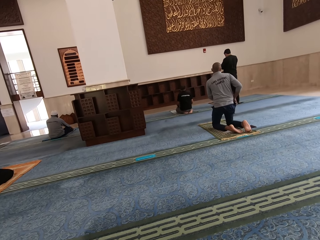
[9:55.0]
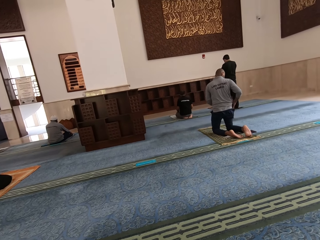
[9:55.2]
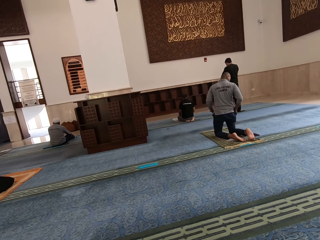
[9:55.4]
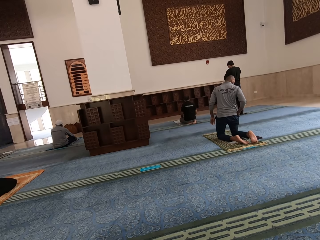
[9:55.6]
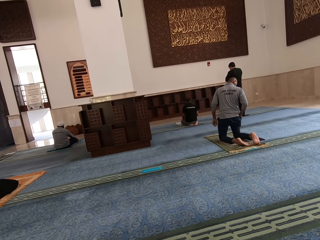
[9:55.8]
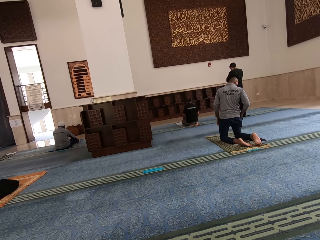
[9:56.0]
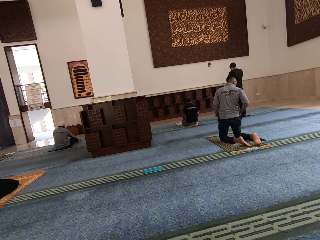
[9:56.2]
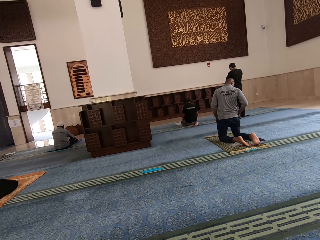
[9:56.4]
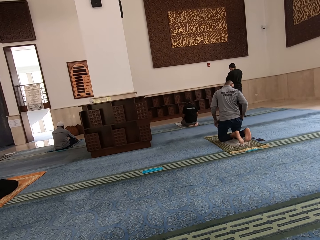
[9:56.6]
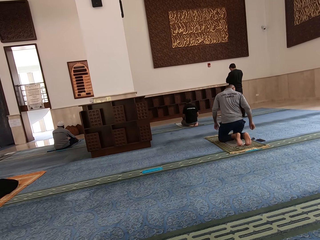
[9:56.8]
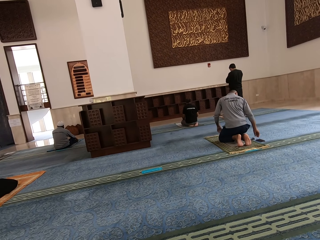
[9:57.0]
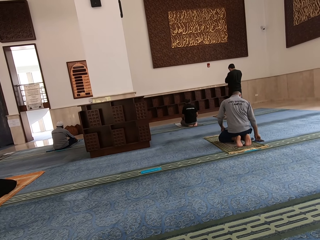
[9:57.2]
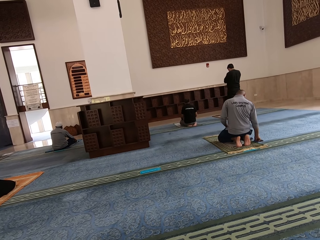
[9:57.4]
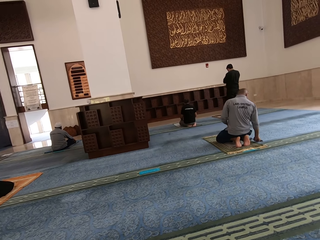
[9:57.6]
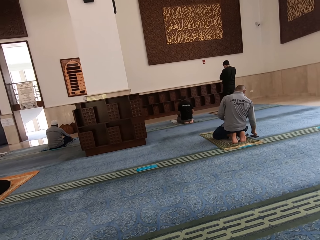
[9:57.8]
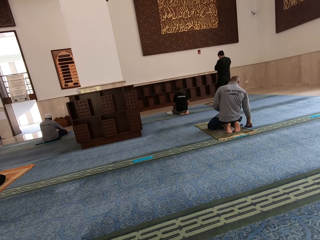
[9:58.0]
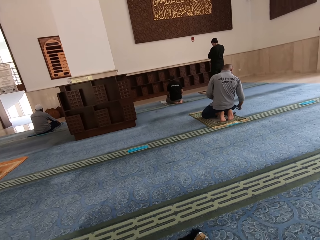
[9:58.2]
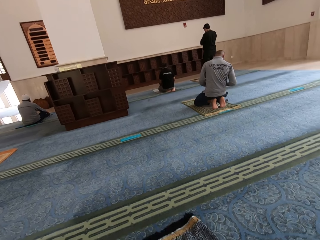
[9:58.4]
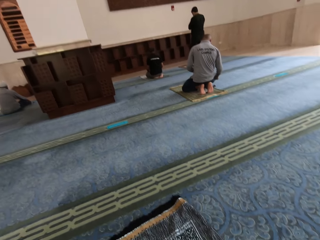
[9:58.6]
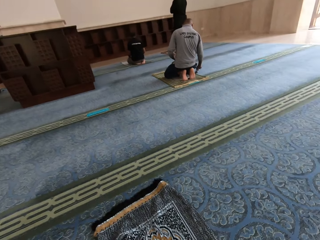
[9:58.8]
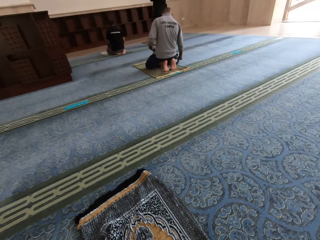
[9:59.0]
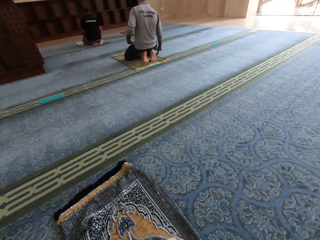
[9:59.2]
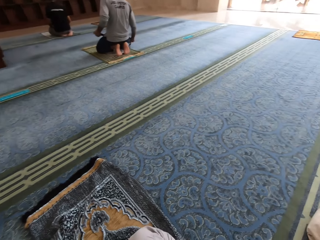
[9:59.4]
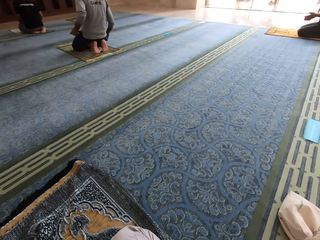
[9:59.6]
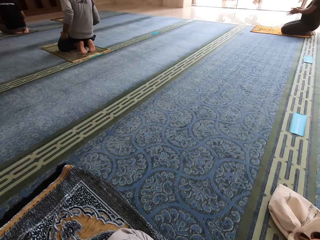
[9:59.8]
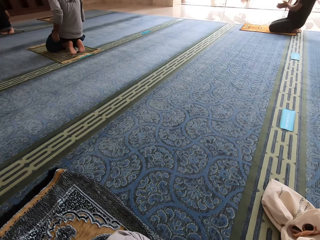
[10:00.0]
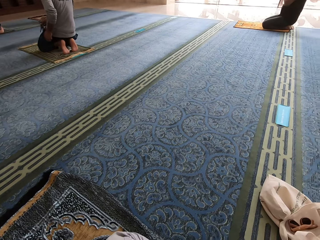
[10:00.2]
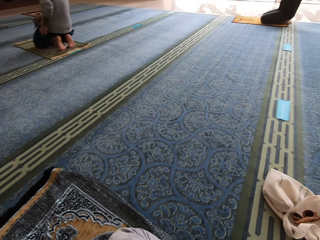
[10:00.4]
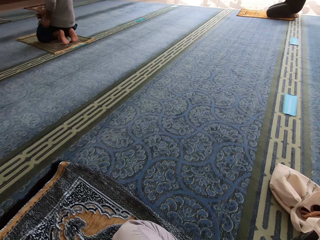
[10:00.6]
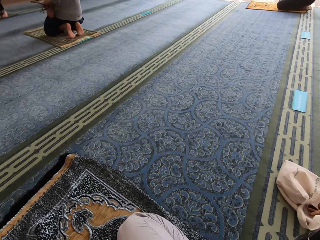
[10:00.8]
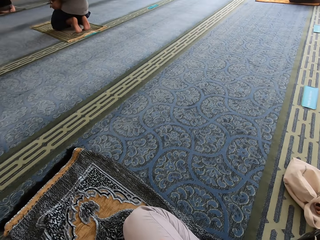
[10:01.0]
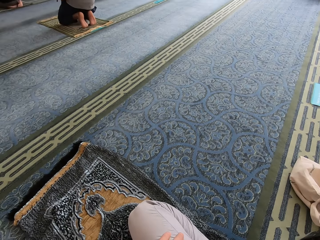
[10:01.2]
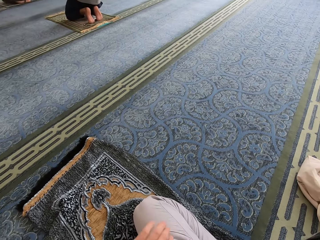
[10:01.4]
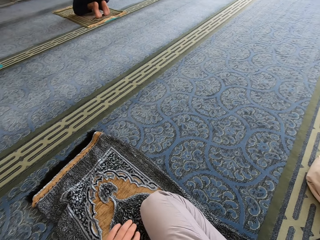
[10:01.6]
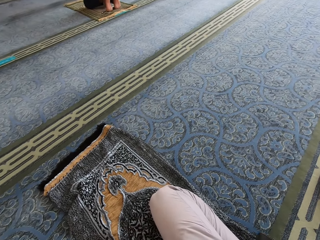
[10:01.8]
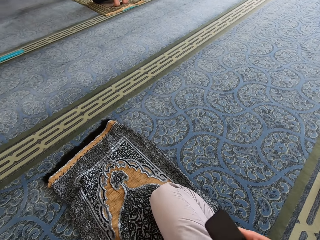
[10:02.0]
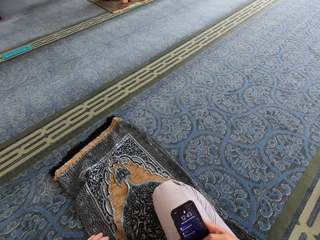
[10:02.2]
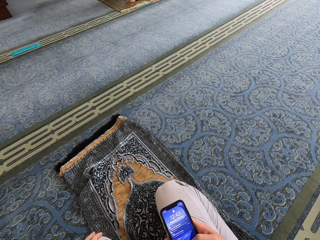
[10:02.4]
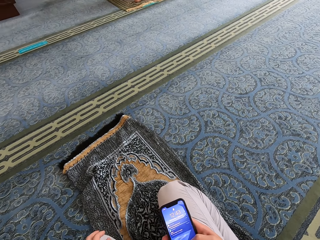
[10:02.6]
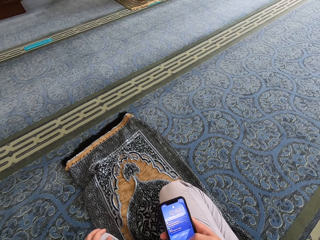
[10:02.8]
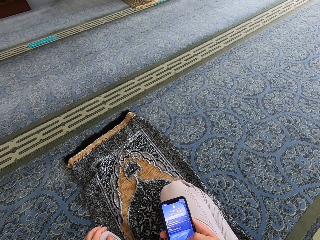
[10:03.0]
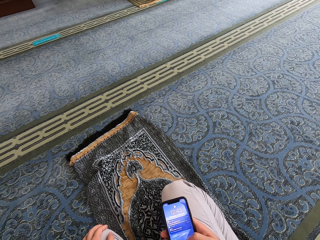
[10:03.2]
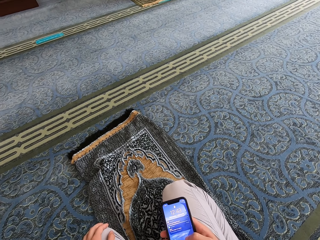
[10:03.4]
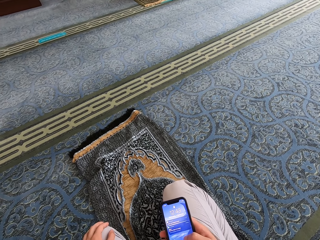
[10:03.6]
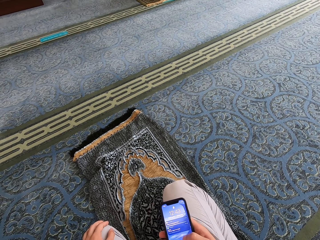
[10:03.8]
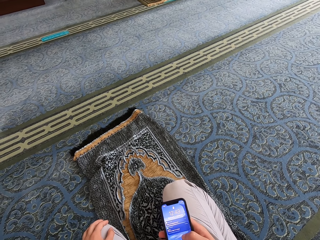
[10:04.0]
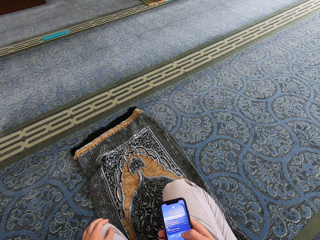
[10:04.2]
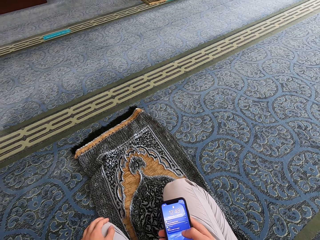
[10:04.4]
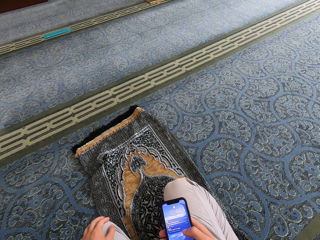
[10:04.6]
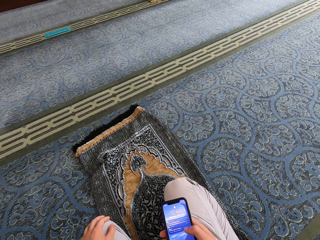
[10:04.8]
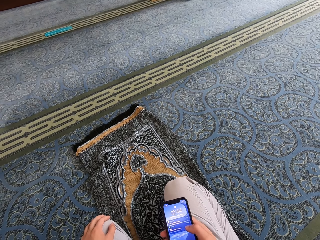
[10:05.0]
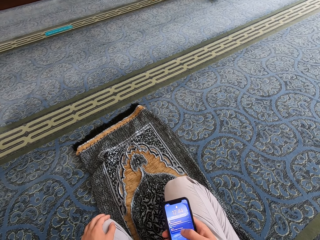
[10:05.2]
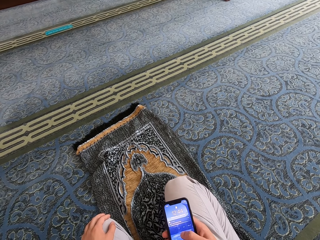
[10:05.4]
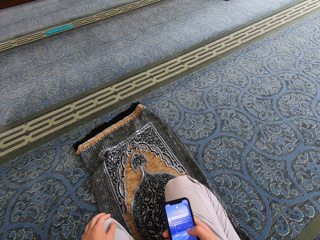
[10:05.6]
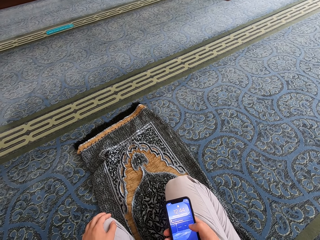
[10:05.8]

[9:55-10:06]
The camera wearer looks aside. They operate a phone. A person uses a phone.

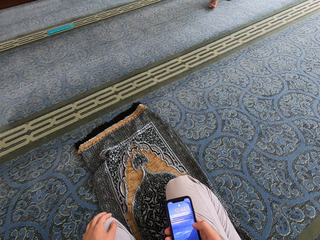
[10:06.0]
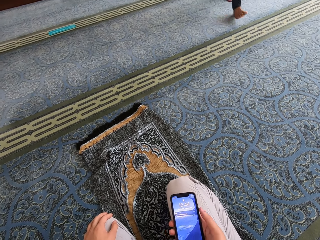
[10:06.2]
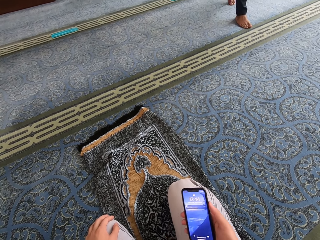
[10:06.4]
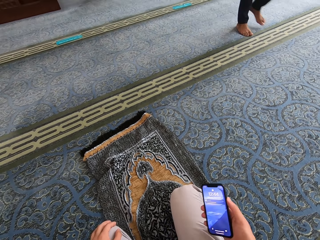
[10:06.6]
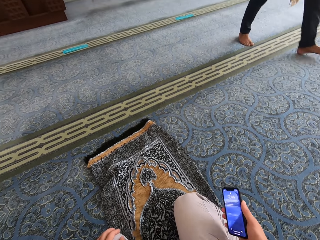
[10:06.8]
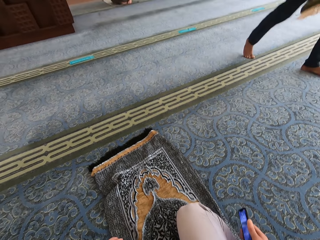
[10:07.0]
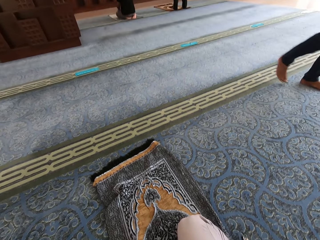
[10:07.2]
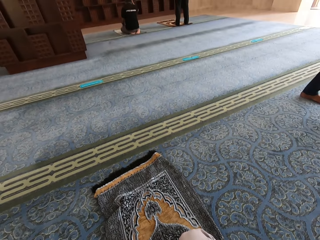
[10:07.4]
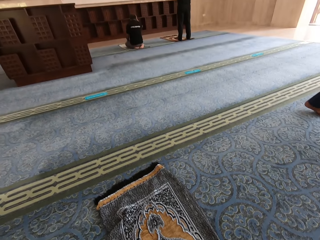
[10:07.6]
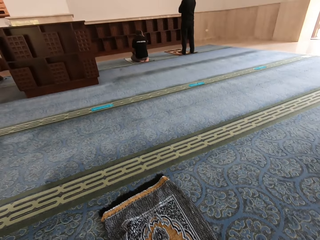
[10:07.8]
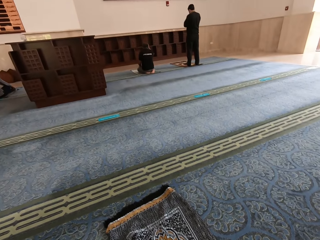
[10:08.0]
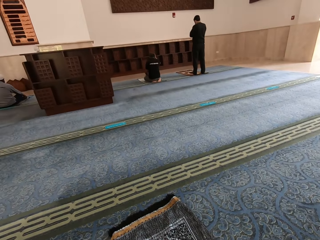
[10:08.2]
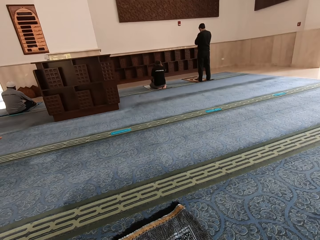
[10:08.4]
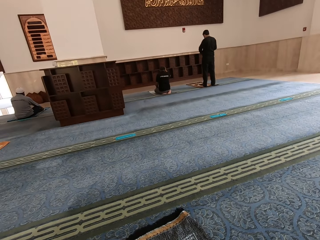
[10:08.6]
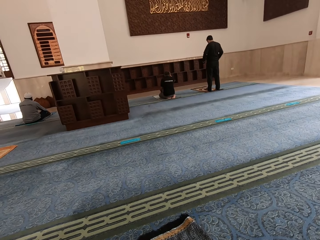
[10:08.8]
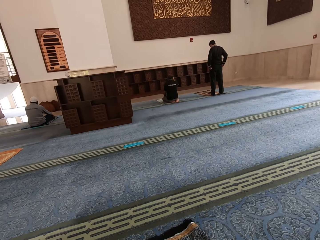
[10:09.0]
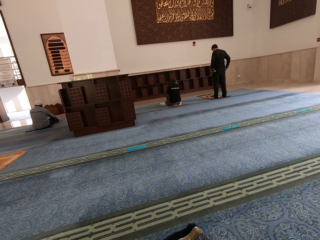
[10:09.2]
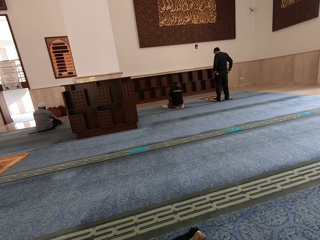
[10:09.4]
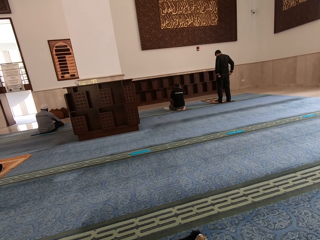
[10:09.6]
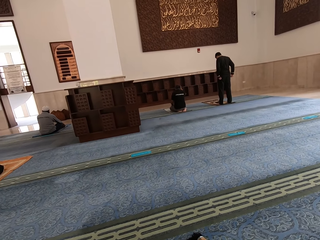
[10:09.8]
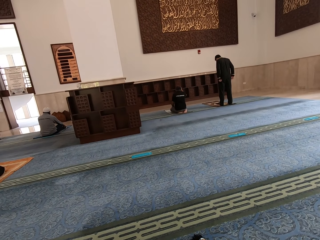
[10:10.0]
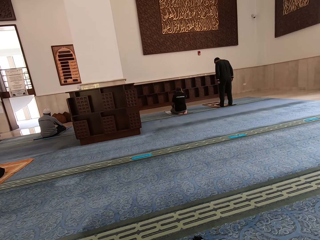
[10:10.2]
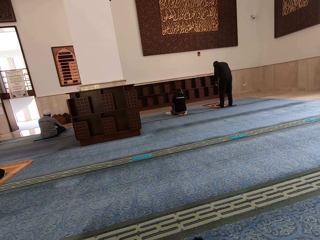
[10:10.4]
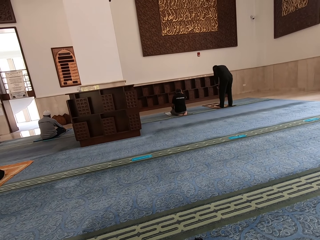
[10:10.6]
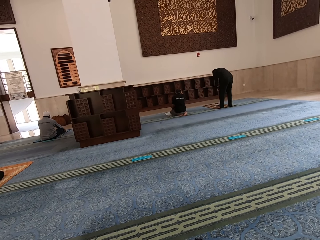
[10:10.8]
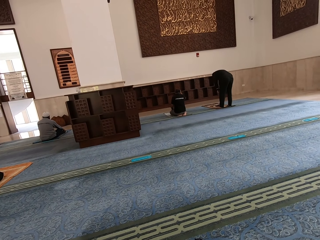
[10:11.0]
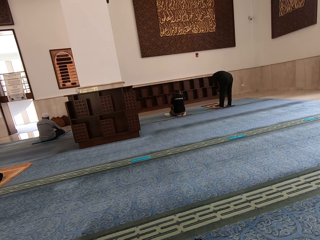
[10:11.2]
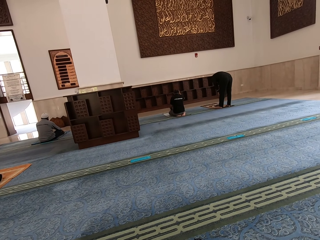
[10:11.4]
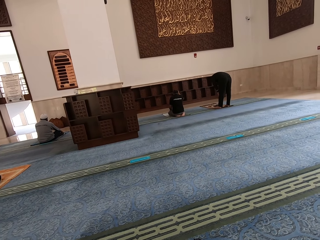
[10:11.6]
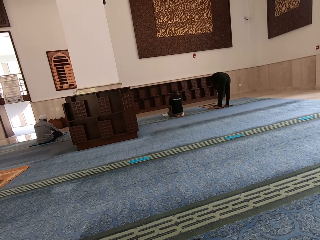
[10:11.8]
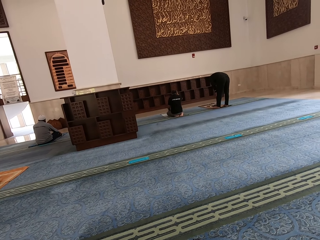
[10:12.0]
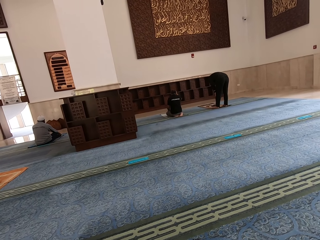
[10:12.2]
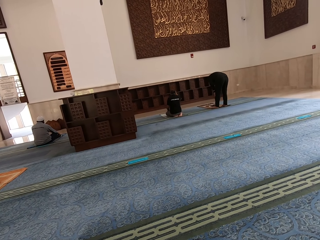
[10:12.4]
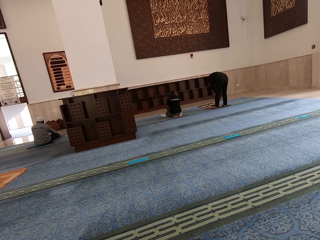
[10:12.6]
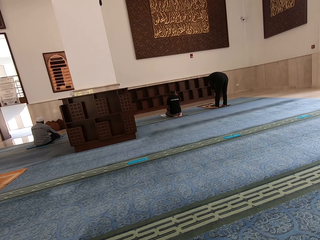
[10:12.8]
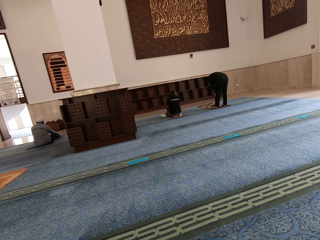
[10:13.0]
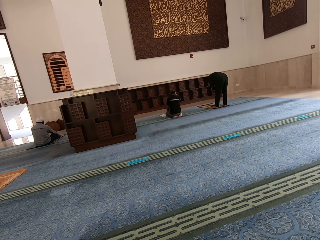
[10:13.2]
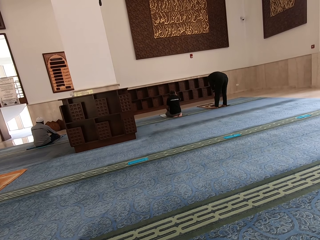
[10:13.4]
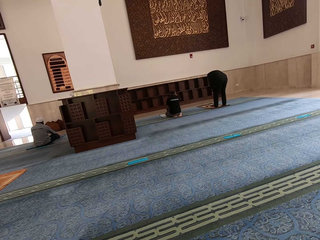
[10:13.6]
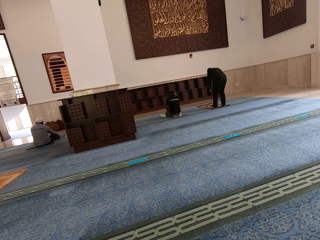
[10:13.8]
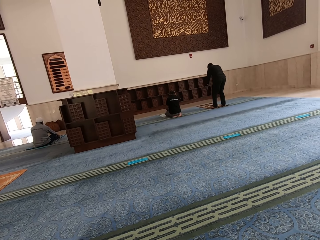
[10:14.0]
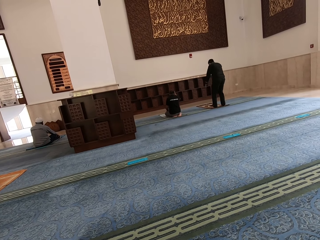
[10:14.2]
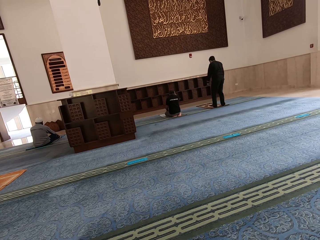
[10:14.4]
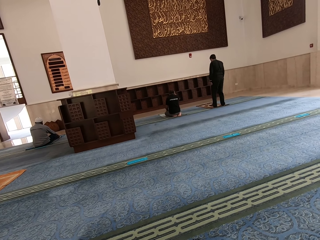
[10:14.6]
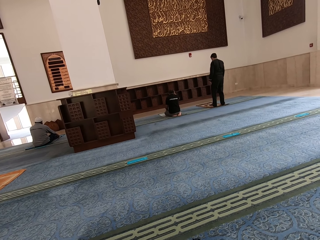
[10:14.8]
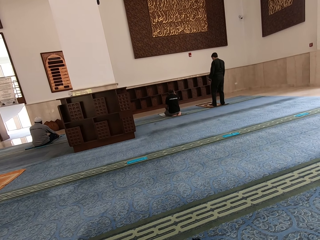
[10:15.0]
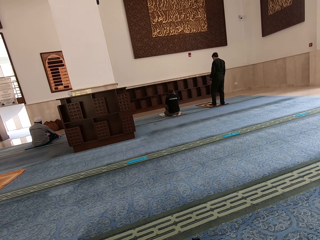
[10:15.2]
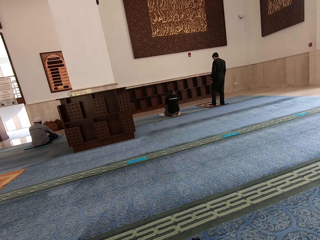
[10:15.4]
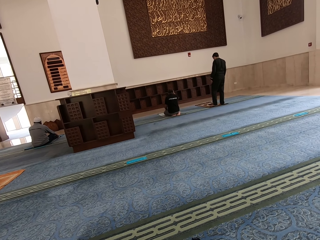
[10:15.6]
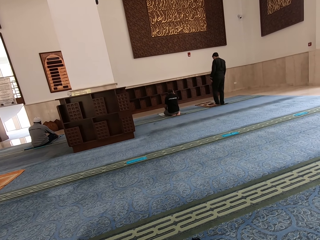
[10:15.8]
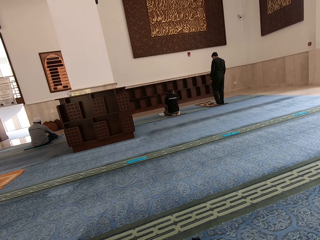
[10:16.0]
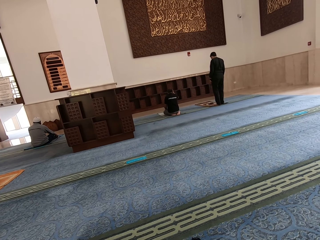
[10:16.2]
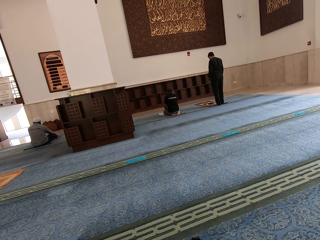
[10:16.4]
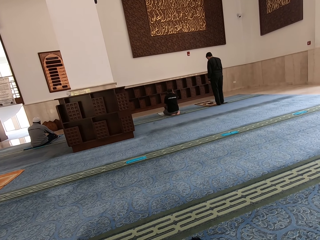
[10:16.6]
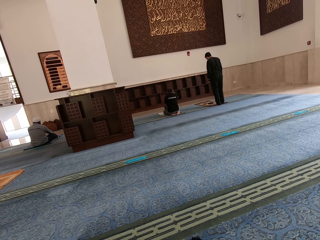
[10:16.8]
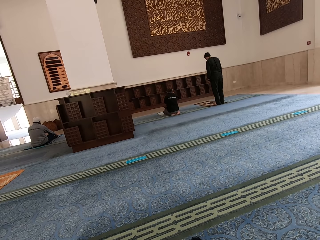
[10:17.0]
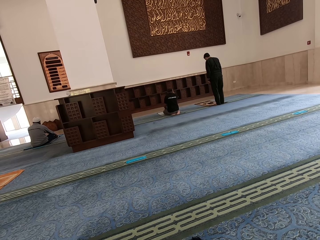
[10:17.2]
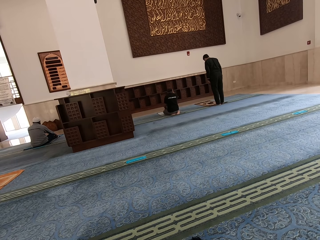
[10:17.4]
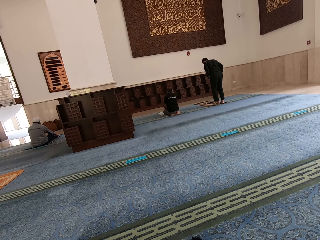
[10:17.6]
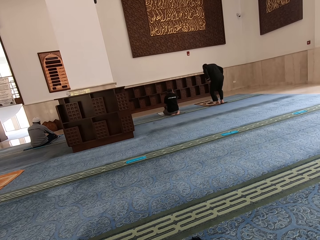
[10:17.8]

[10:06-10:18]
A person walks away. The camera wearer looks forward.
